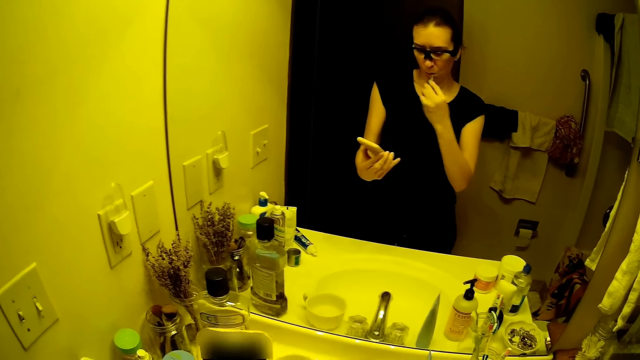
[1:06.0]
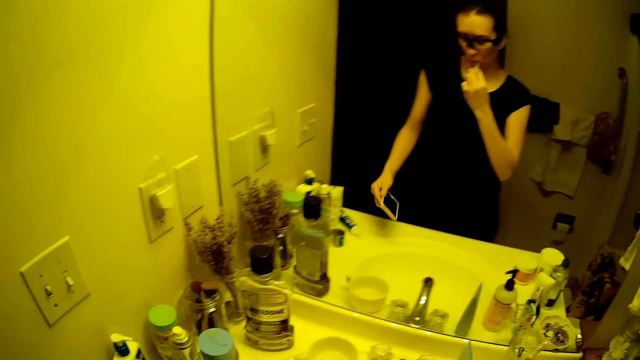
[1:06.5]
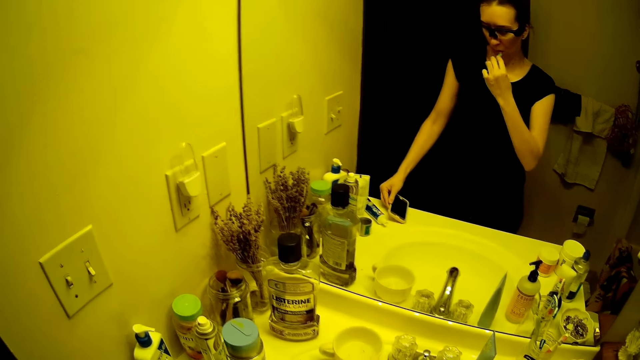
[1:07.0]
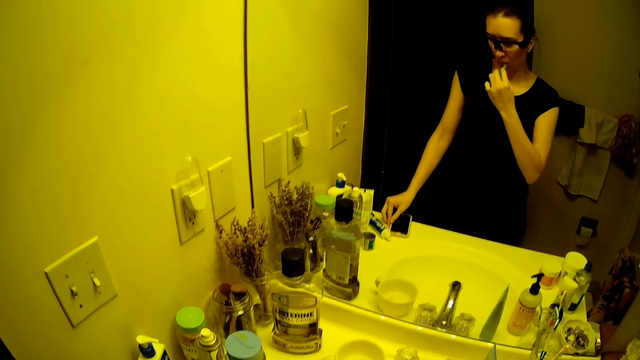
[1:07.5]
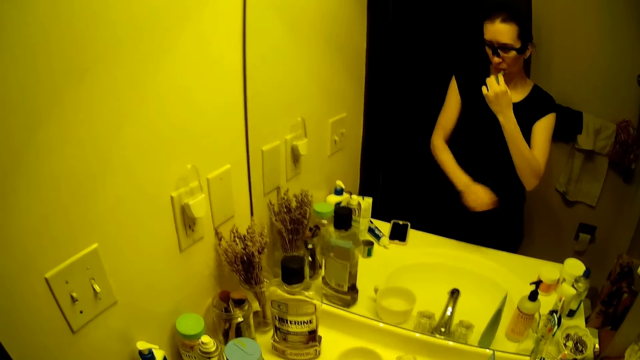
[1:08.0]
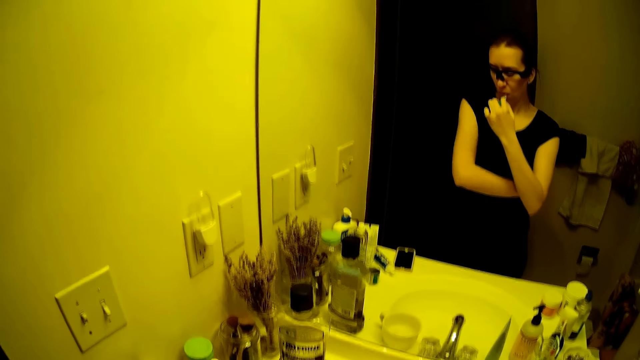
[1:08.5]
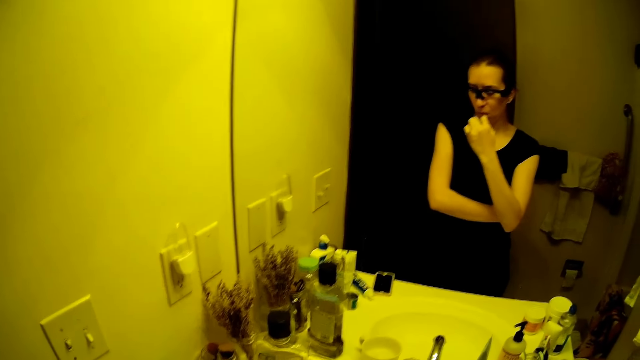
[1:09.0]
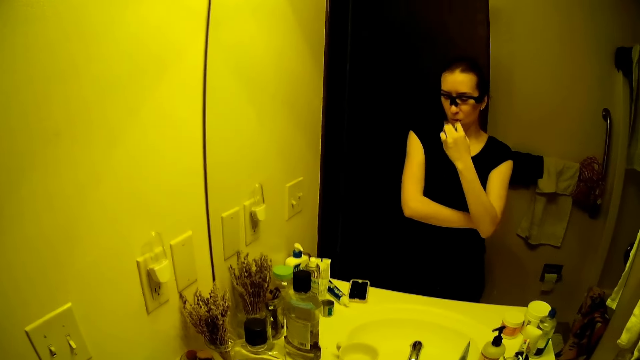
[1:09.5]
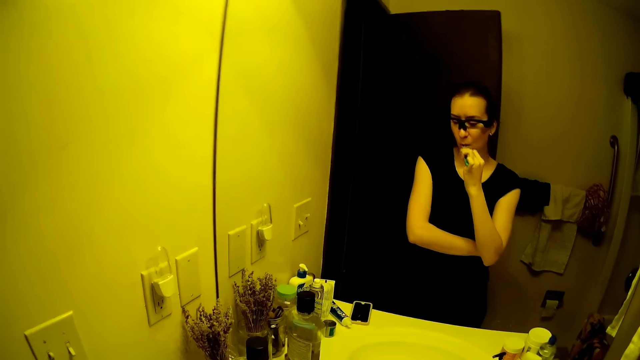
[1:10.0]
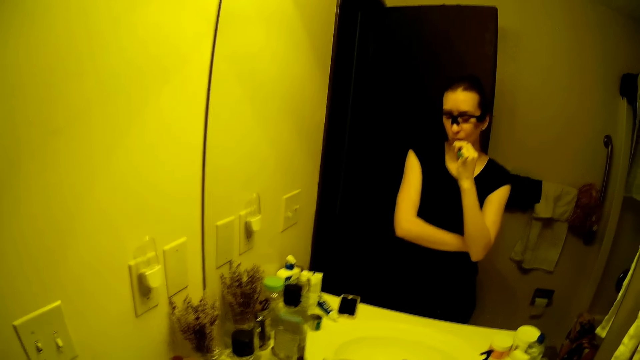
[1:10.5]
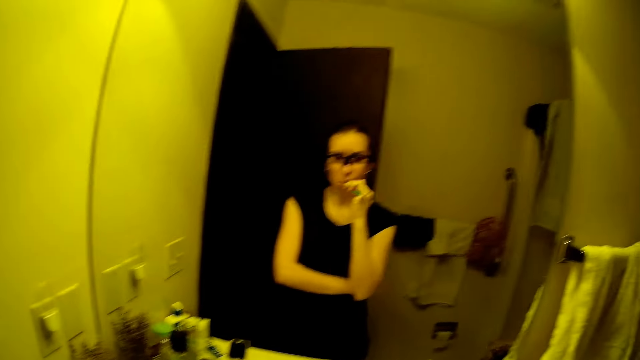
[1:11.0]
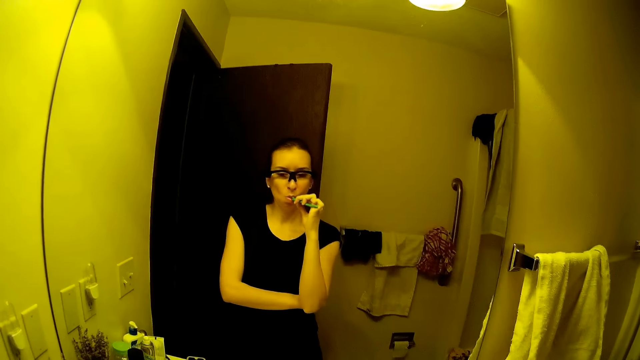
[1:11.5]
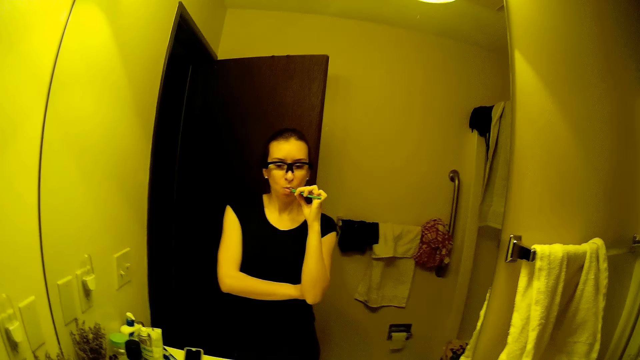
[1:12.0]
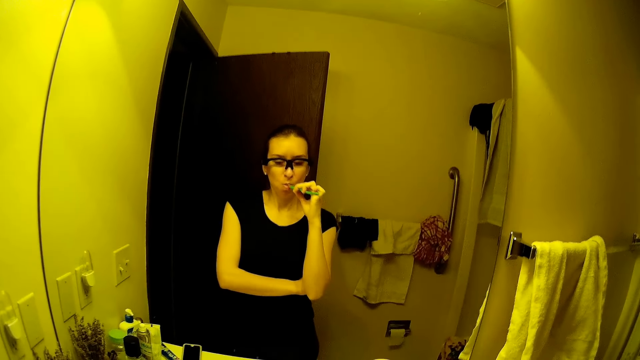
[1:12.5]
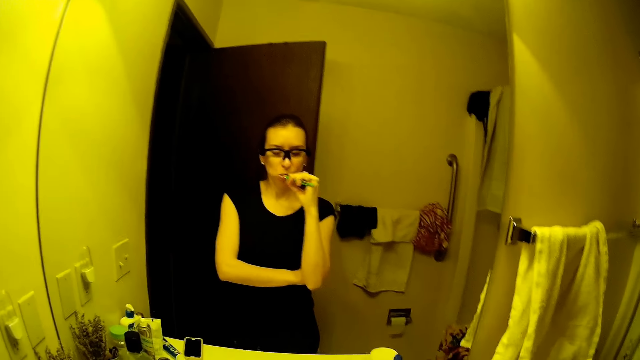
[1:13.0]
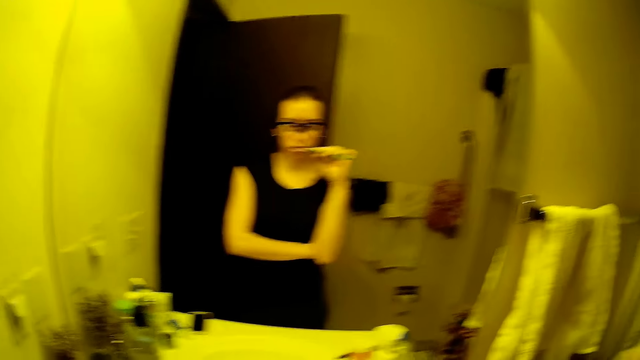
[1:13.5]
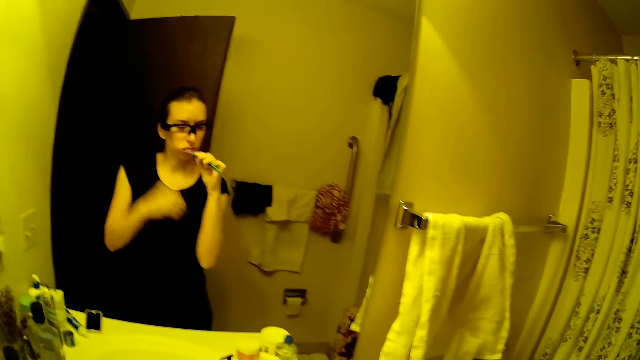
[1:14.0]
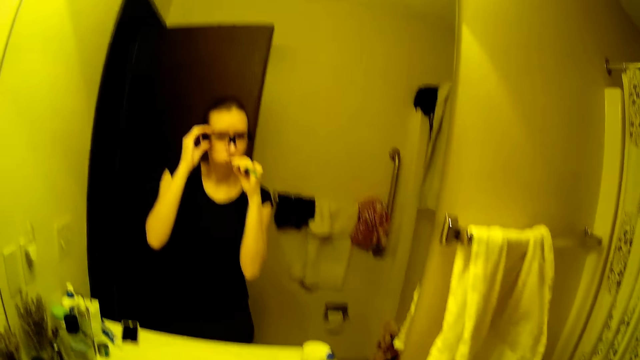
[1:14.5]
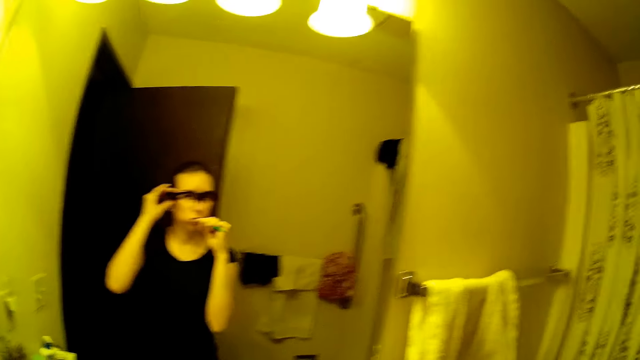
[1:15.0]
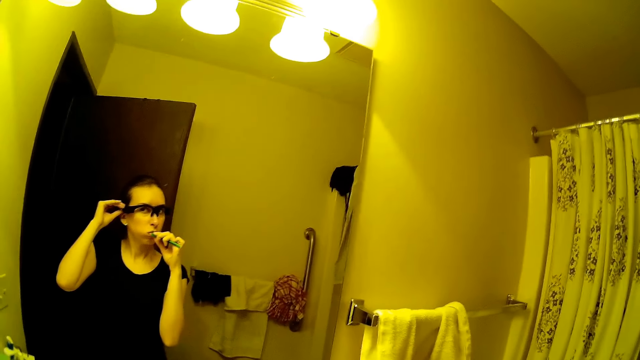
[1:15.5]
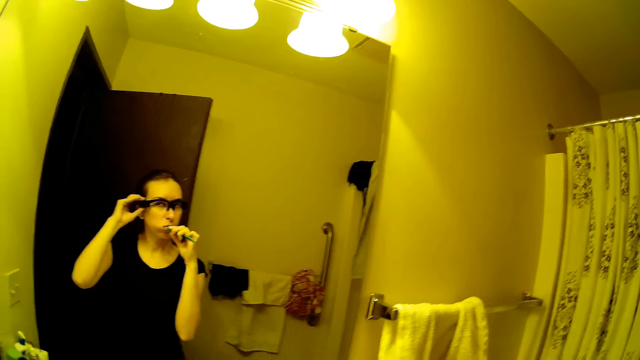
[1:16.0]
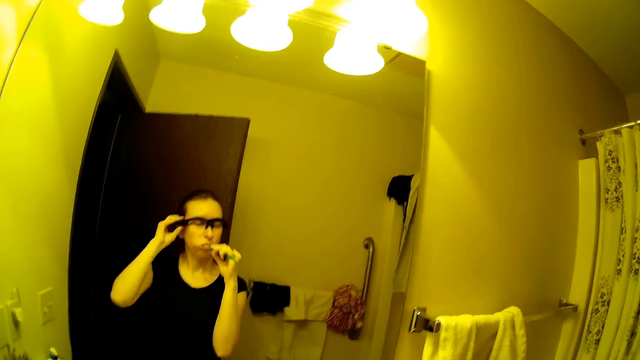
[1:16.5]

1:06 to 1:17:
The camera wearer drops the phone on the bathroom sink with her left hand. She adjusts her glasses with her left hand.

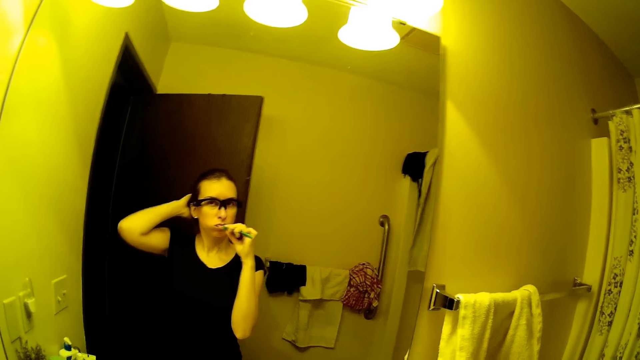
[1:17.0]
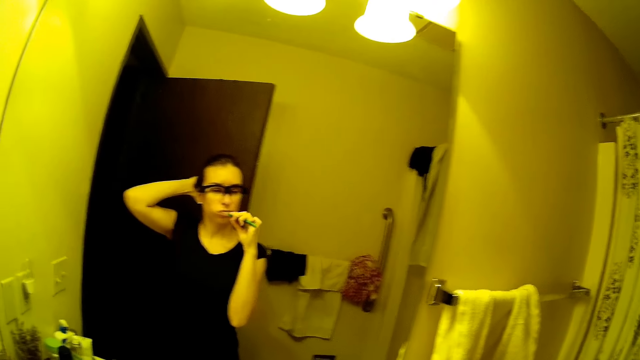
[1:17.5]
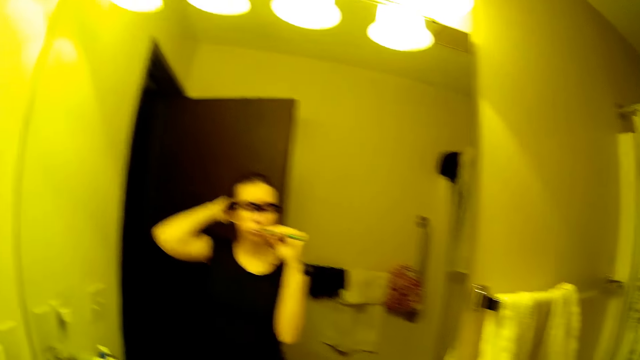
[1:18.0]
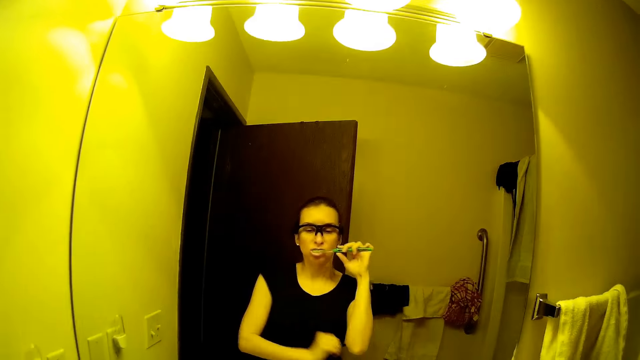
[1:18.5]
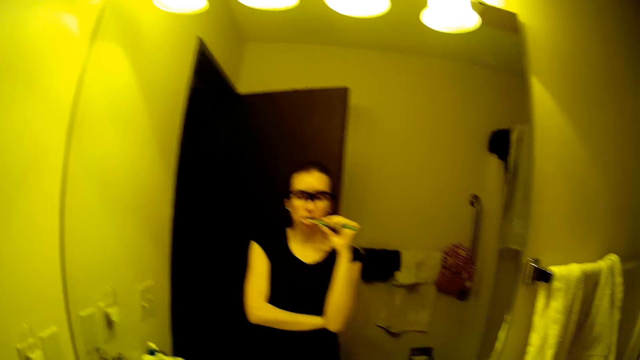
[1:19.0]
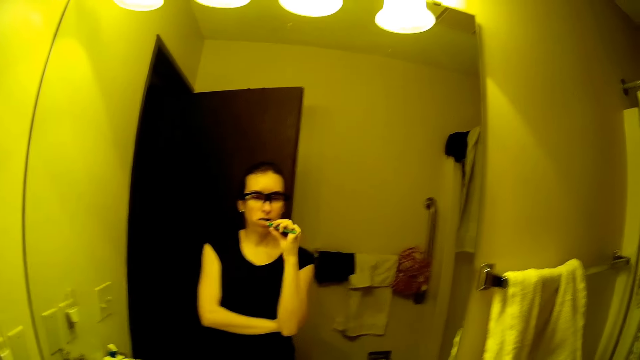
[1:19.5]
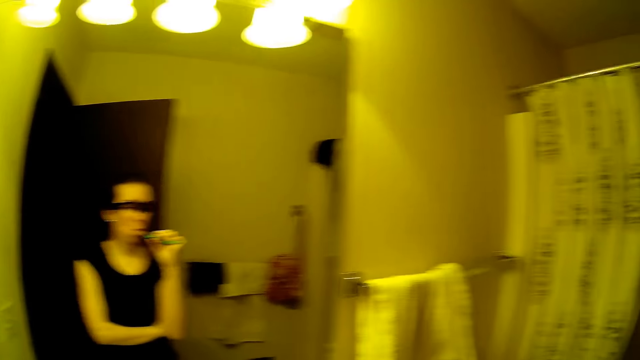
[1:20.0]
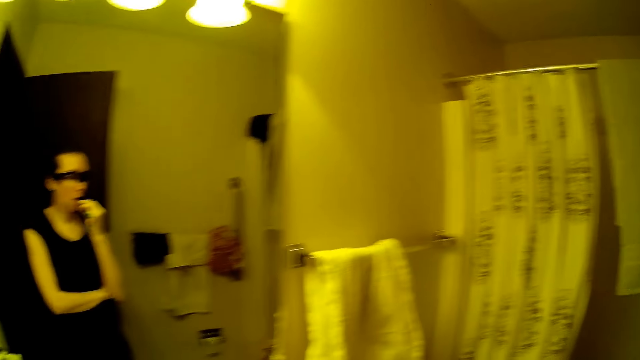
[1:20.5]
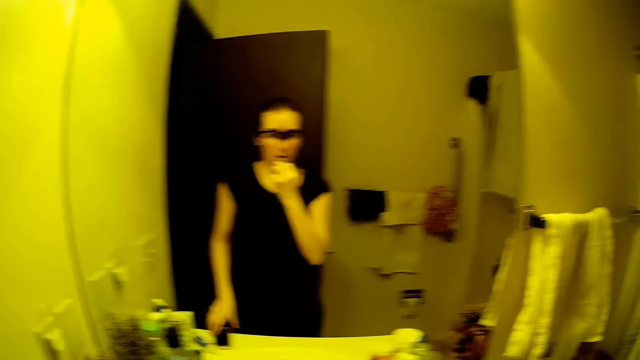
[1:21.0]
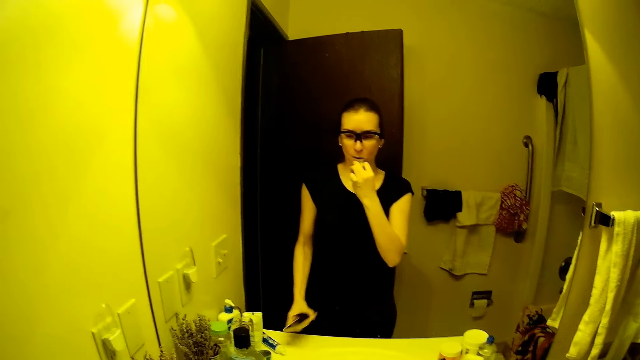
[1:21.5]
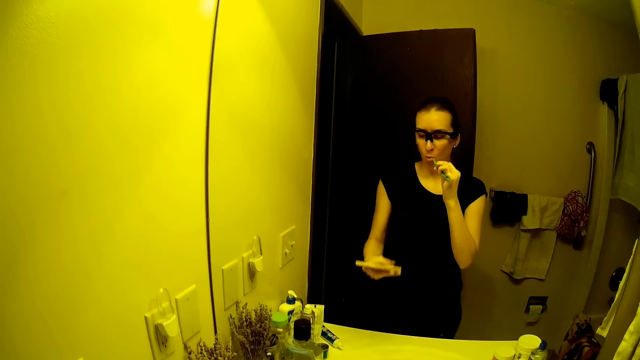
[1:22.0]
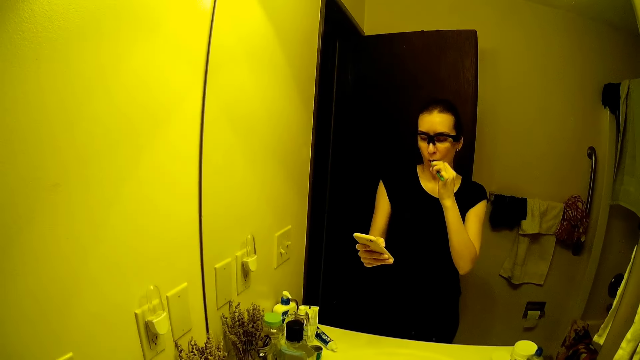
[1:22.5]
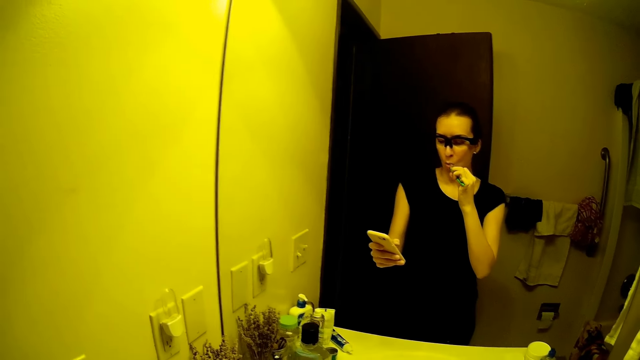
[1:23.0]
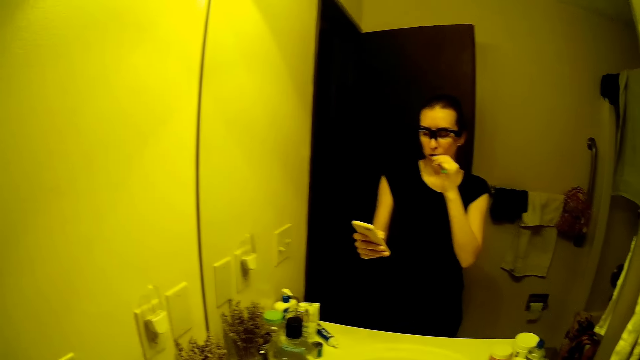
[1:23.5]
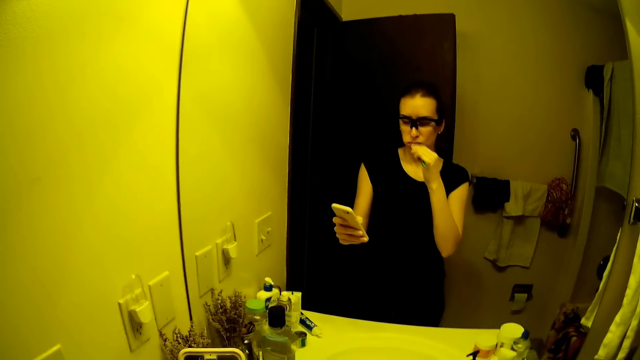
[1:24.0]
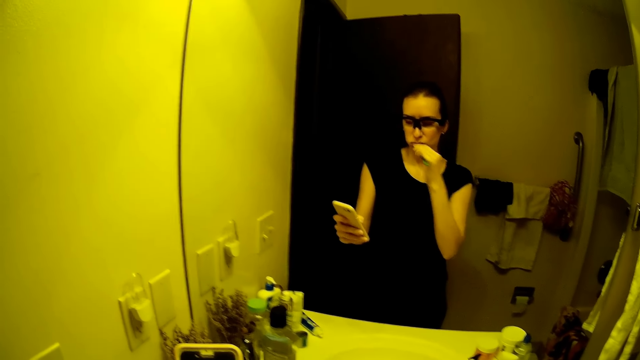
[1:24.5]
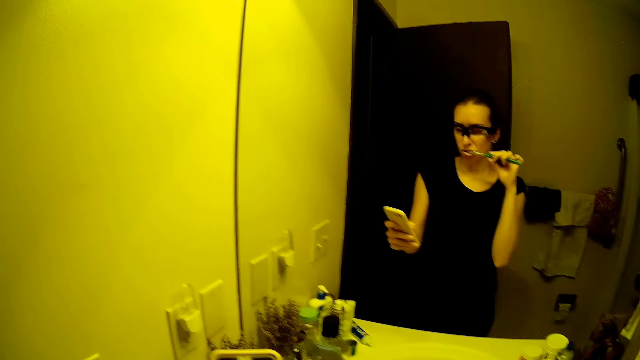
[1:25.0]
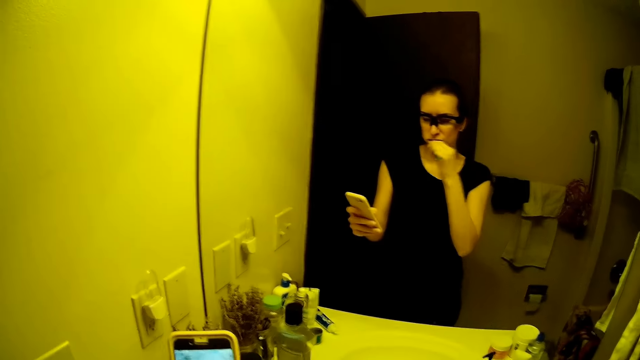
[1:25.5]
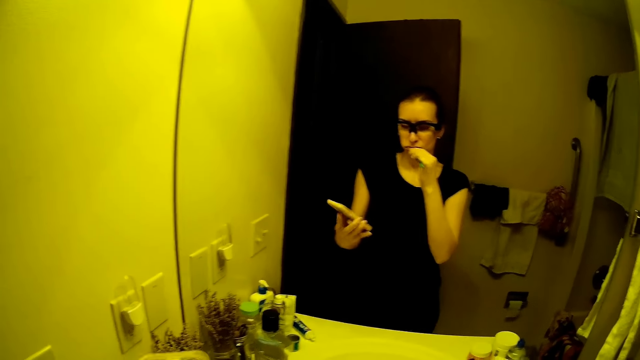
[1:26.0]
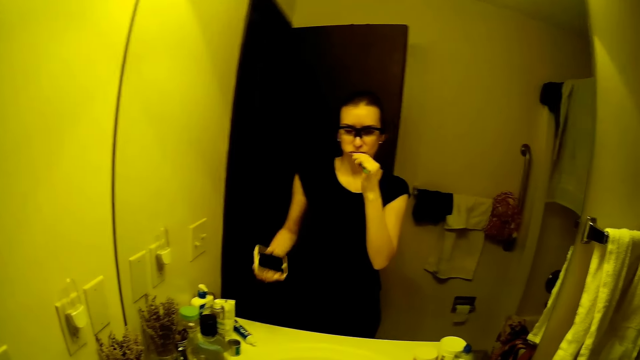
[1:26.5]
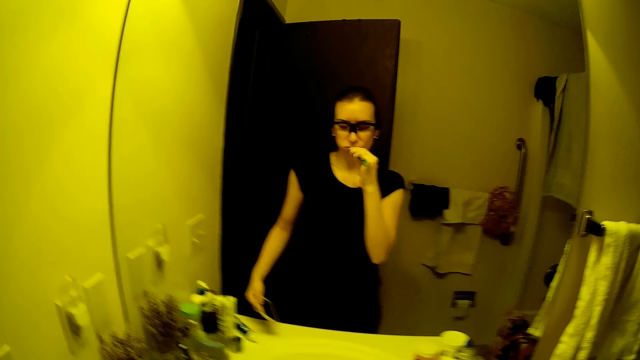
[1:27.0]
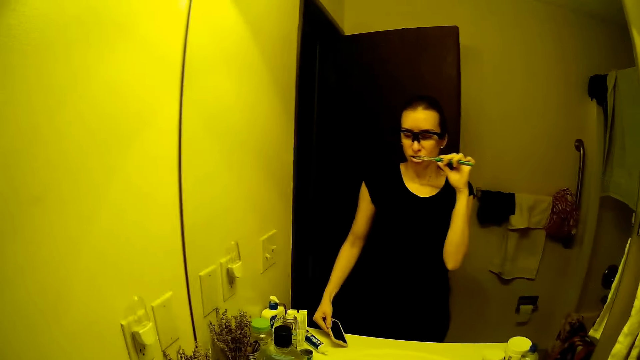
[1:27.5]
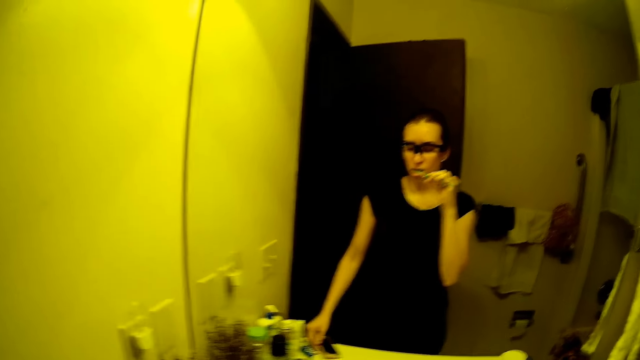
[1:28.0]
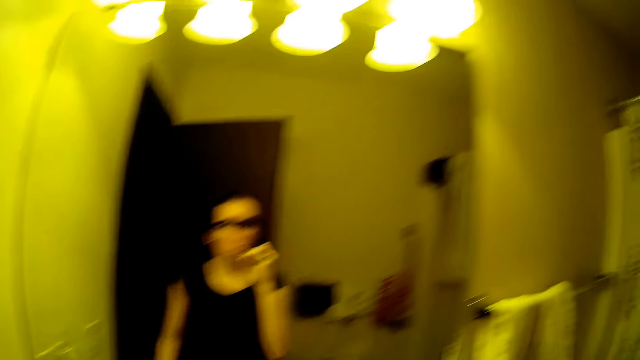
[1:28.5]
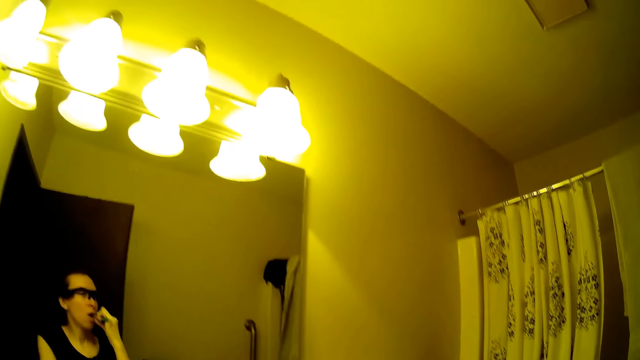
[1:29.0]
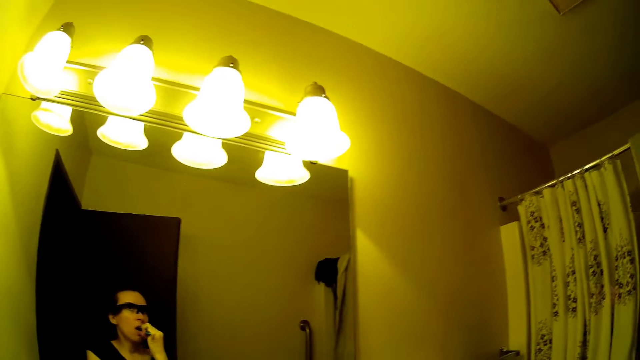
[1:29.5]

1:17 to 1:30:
The camera wearer touches her head. She picks up the phone from the bathroom sink with her left hand. She looks at her phone. She drops the phone on the bathroom sink with her left hand.
